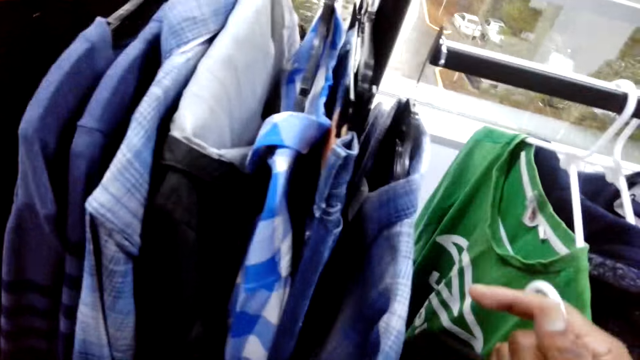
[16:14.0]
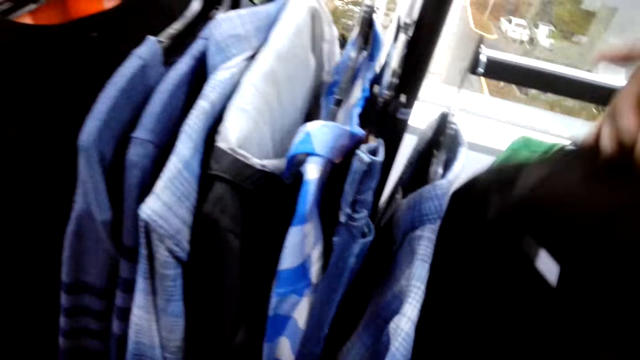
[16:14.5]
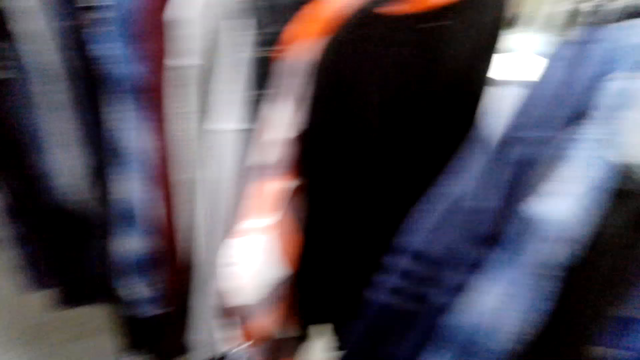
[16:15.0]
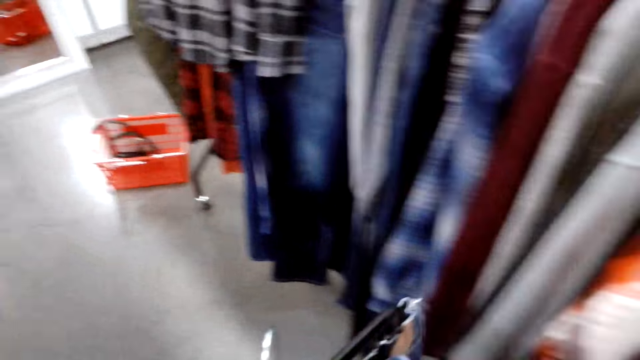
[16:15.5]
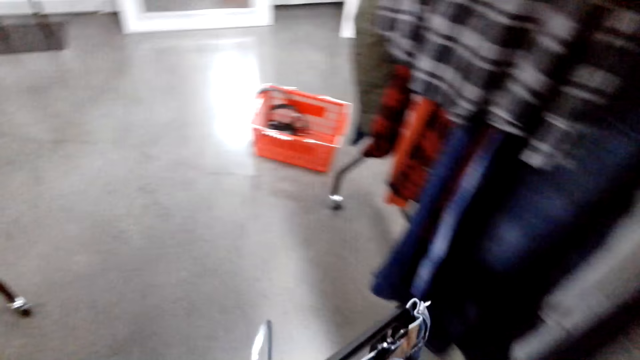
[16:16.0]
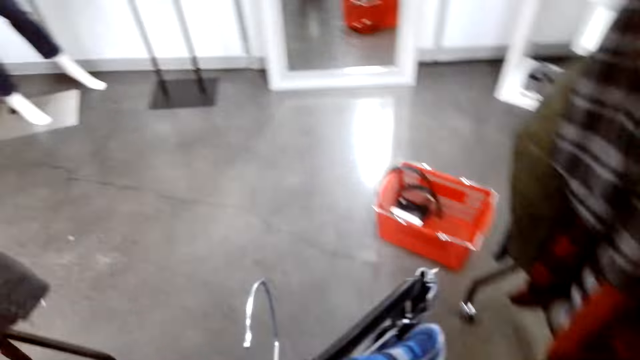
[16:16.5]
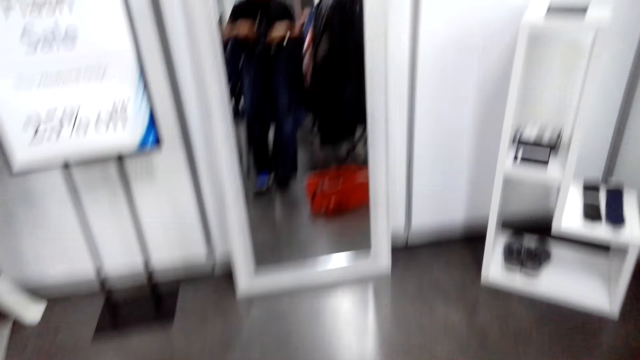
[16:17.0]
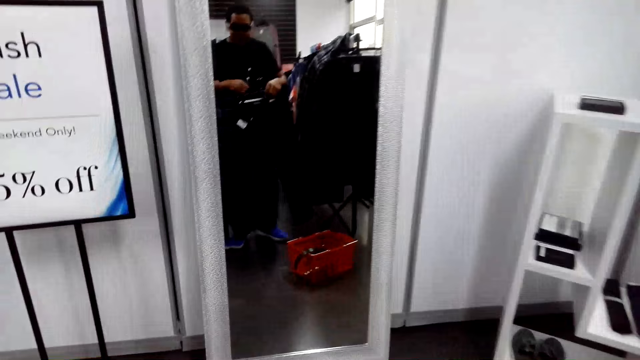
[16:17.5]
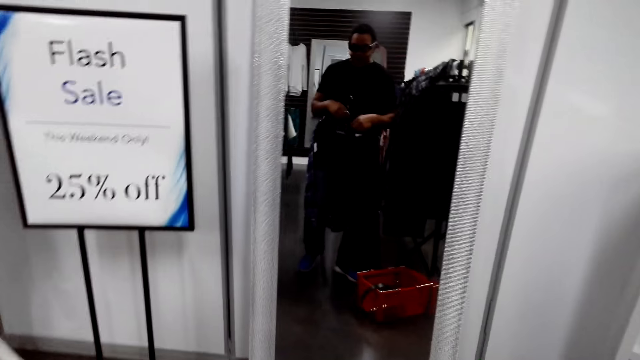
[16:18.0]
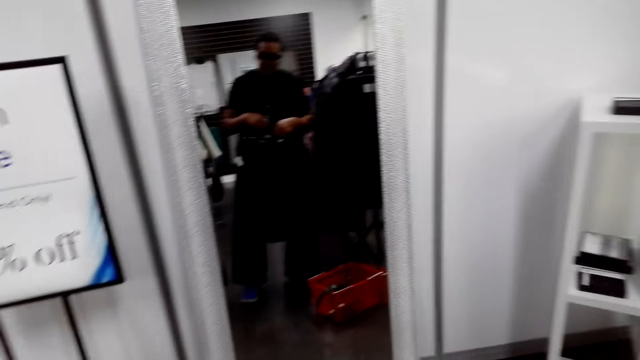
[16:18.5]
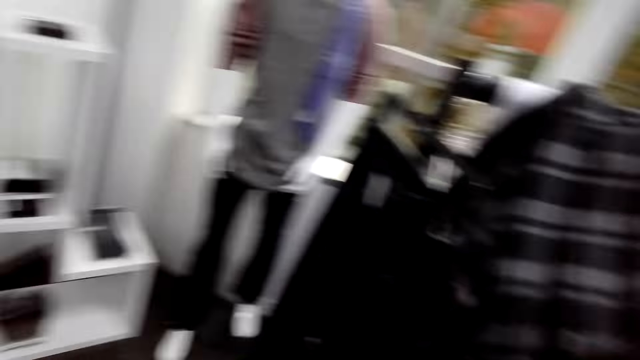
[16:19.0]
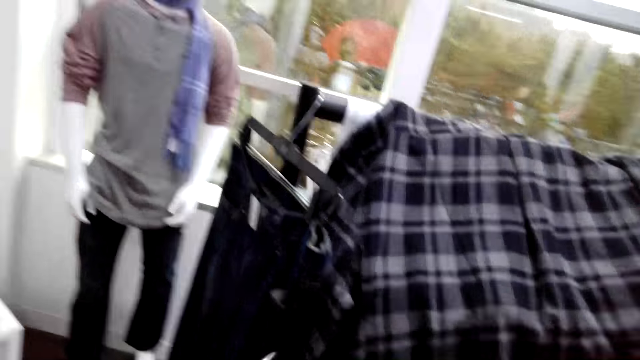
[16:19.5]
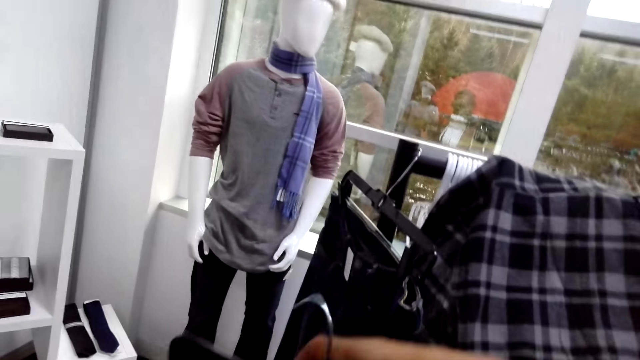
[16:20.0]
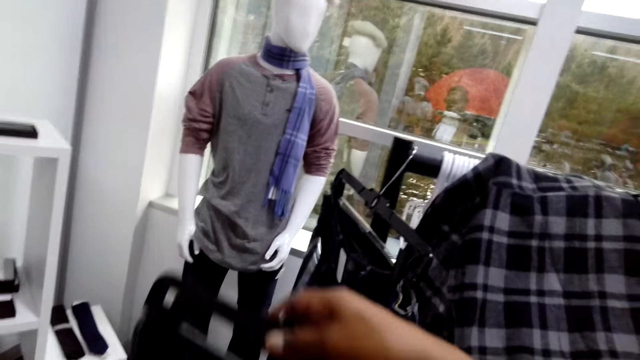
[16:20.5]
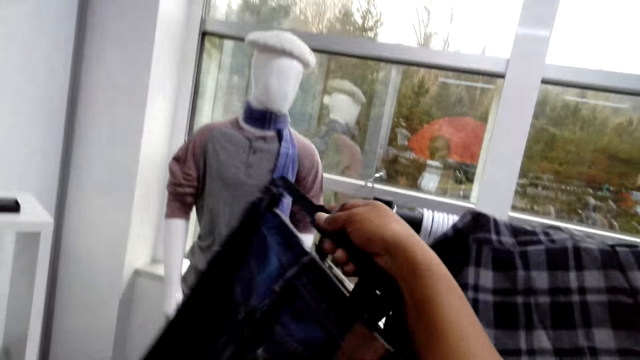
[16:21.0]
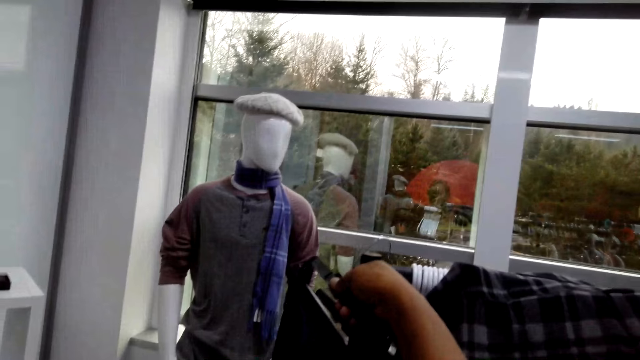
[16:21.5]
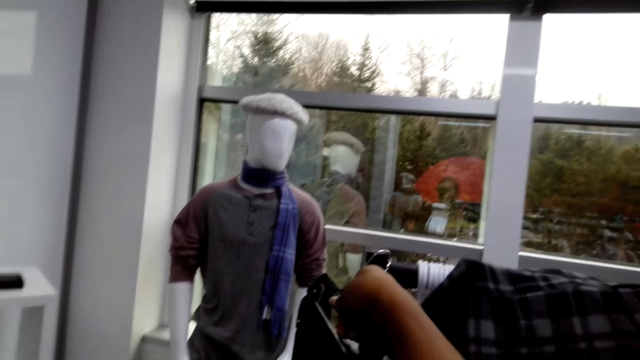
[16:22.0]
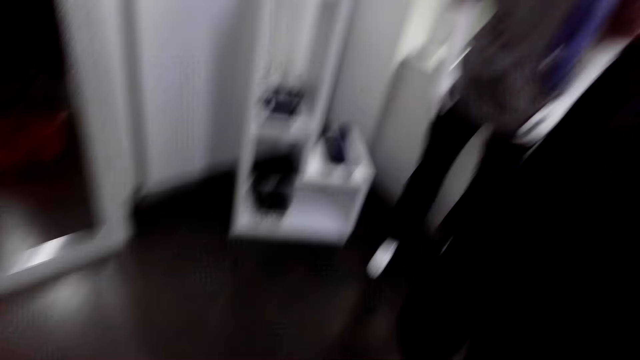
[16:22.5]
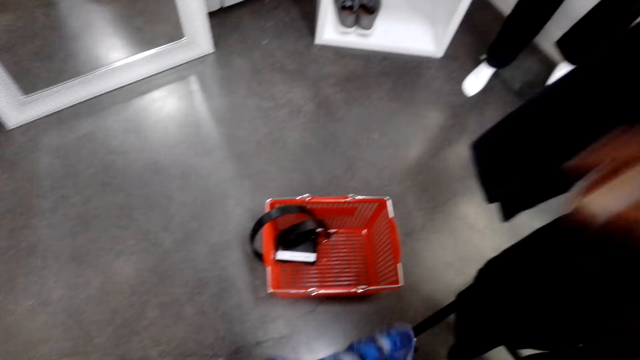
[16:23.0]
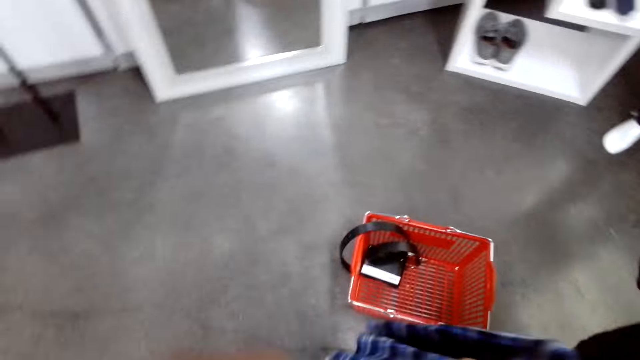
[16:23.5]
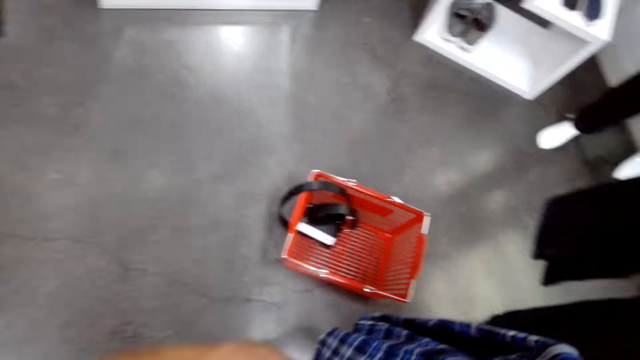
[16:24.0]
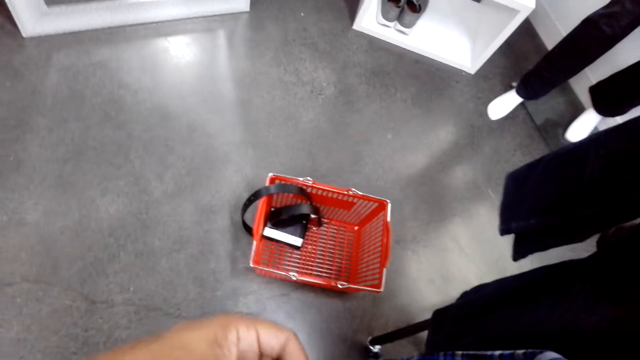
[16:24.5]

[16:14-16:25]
The camera wearer picks clothes. They walk around the shop. They hang the clothes on the clothes stand.

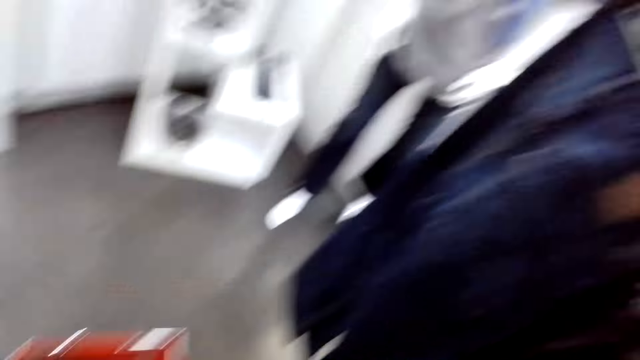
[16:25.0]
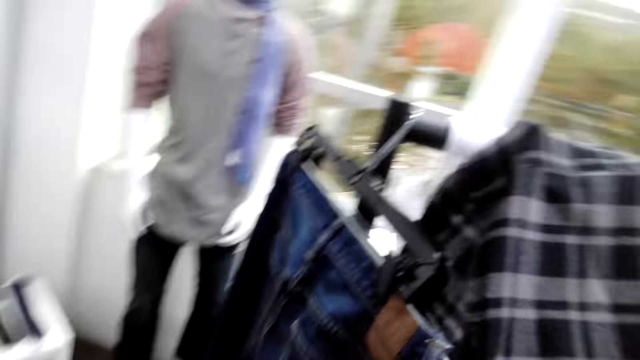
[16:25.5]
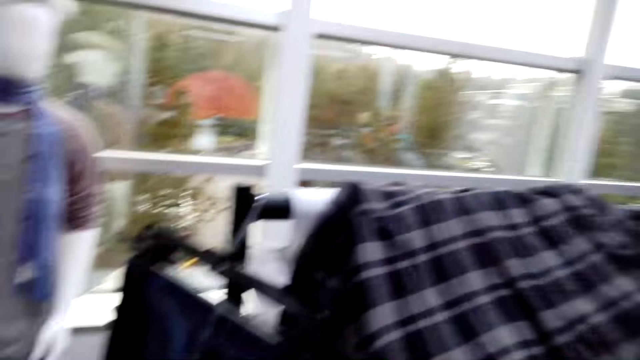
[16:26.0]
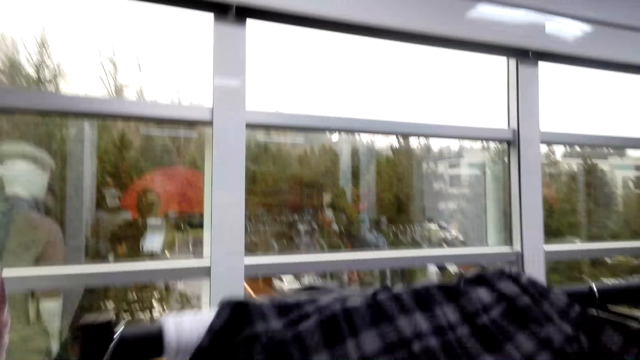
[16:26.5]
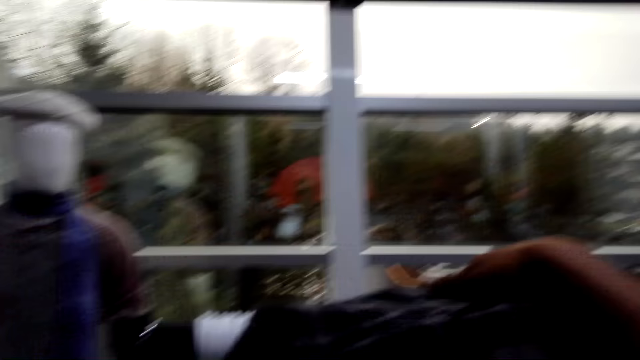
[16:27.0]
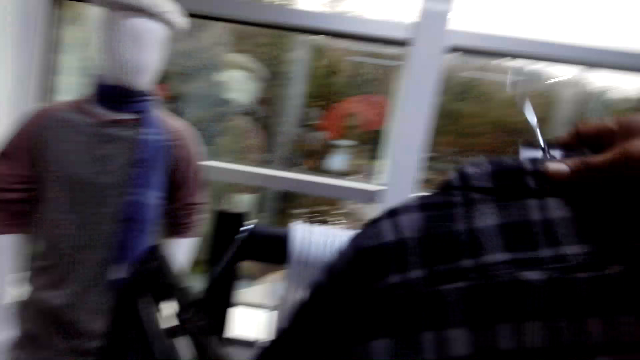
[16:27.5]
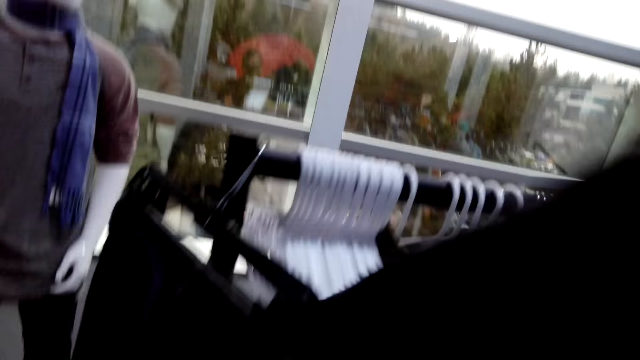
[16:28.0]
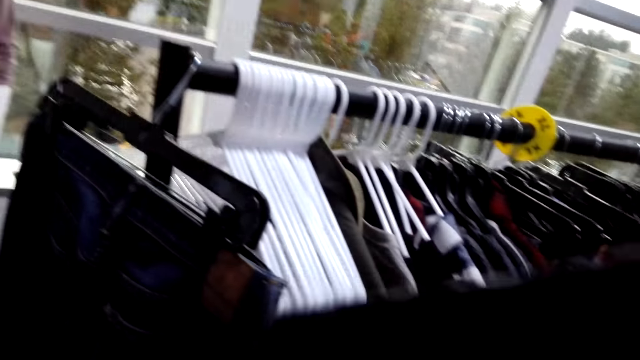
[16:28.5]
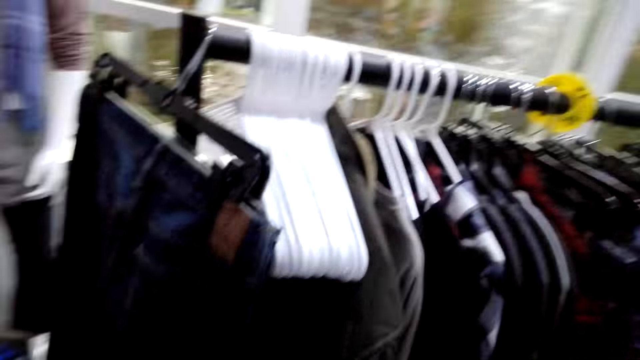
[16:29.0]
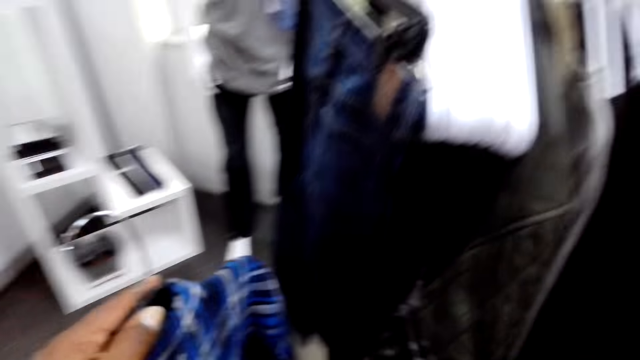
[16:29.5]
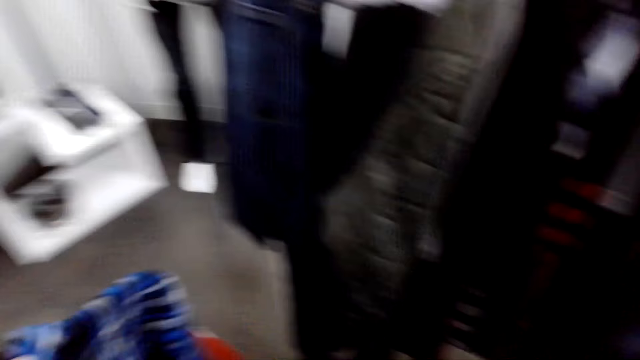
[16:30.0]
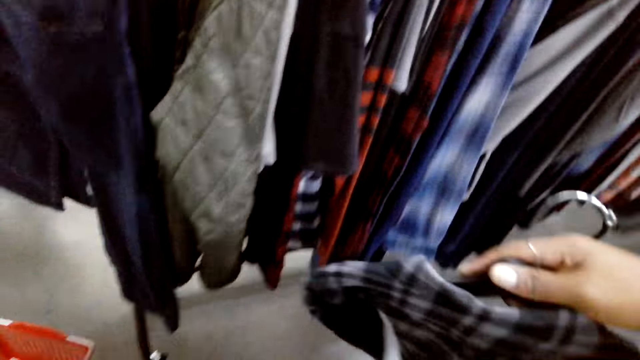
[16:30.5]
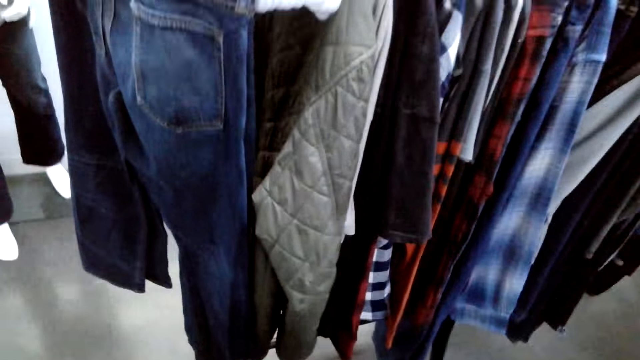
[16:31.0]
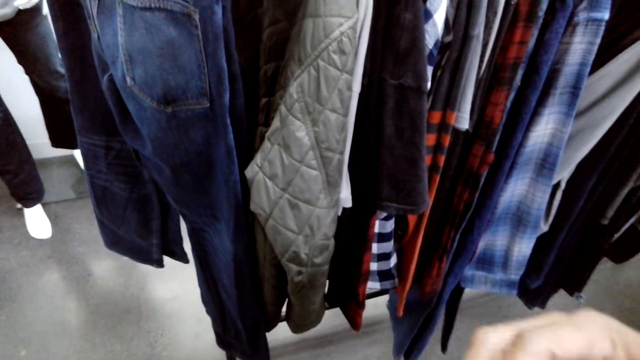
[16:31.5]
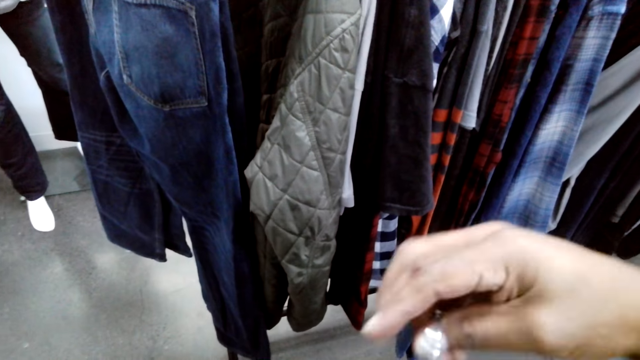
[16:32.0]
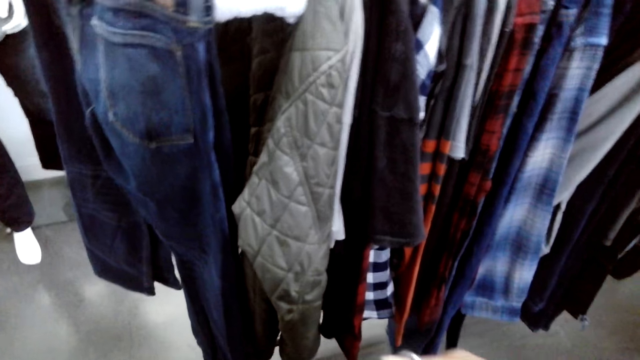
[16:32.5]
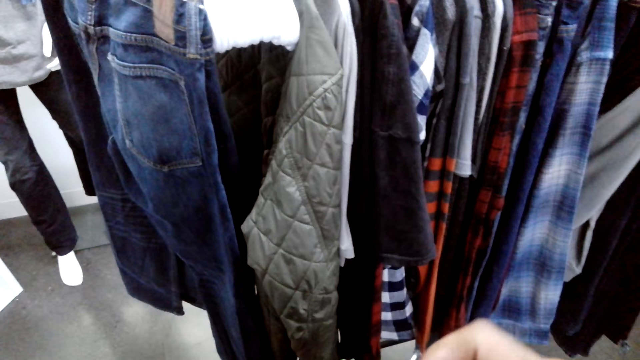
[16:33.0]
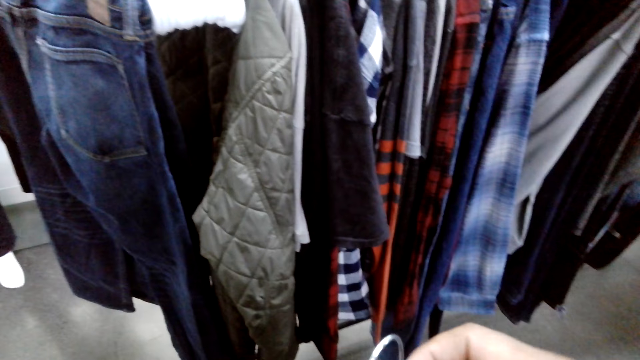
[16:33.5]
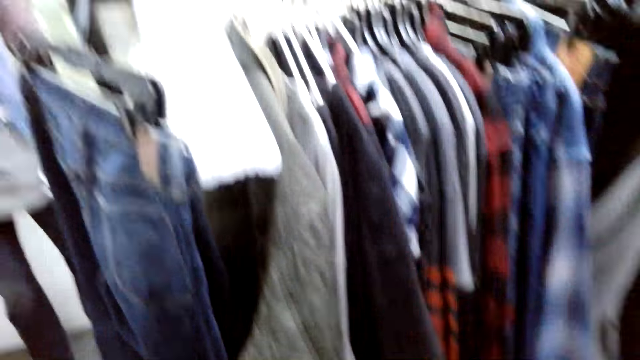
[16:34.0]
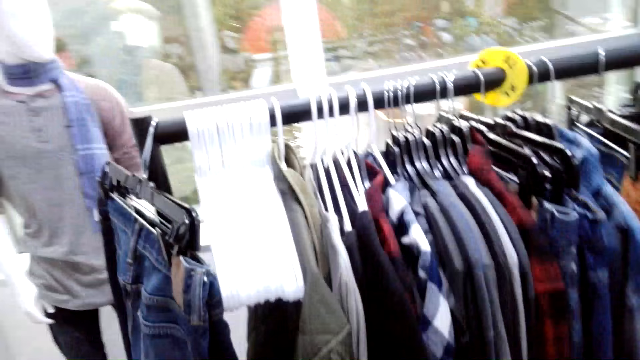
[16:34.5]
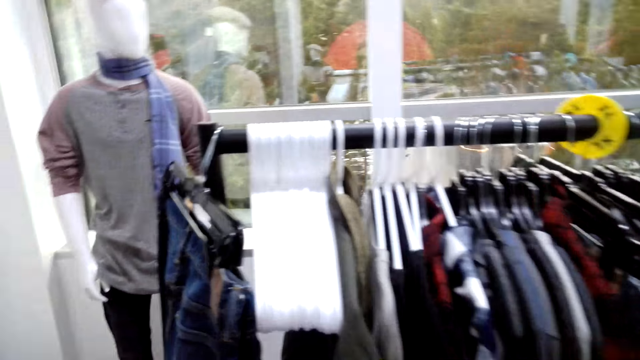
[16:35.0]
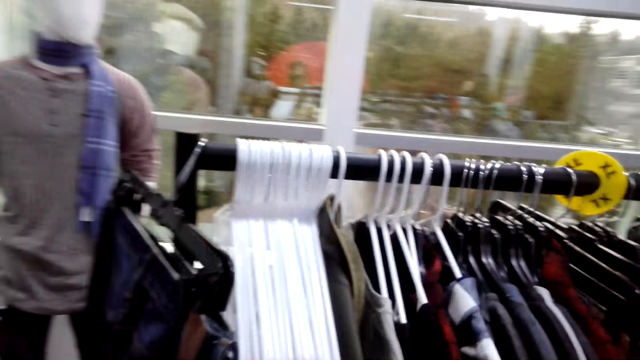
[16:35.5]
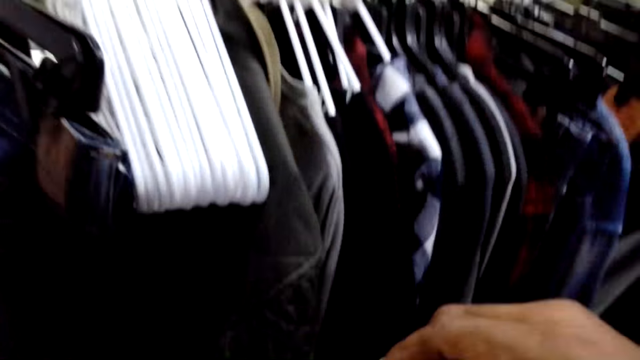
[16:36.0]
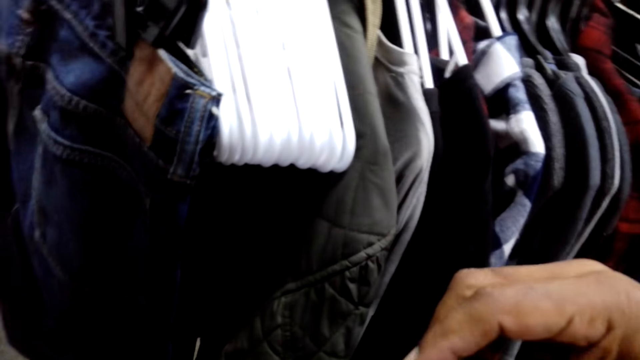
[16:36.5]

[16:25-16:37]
The camera wearer picks clothes from the clothes stand.
